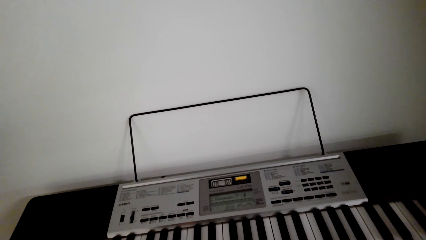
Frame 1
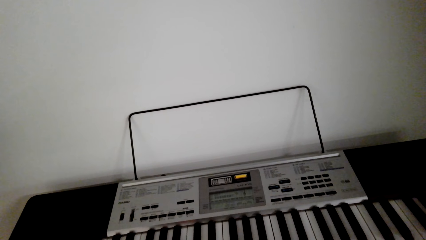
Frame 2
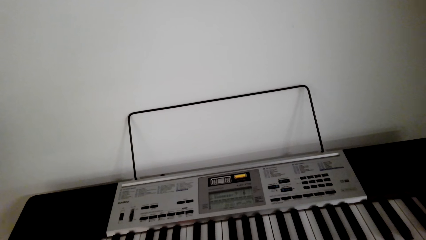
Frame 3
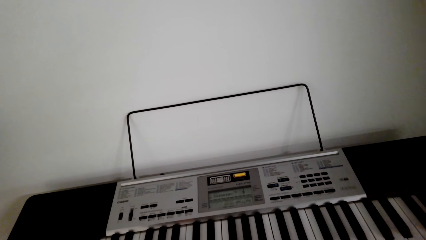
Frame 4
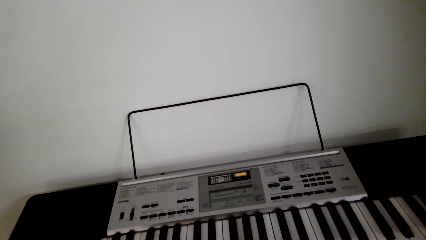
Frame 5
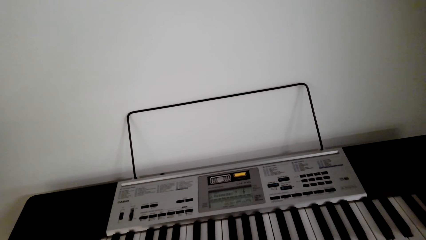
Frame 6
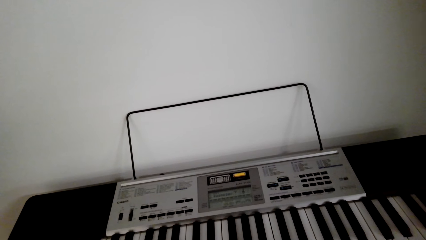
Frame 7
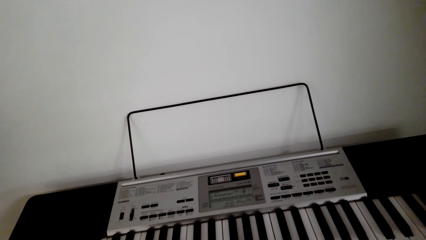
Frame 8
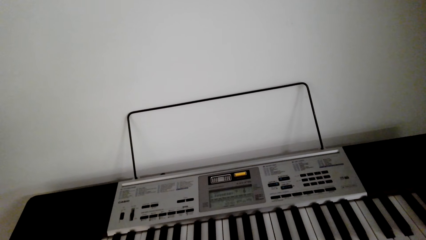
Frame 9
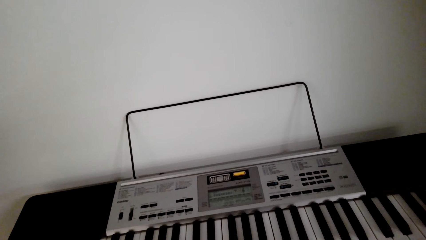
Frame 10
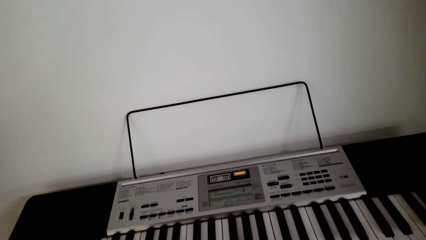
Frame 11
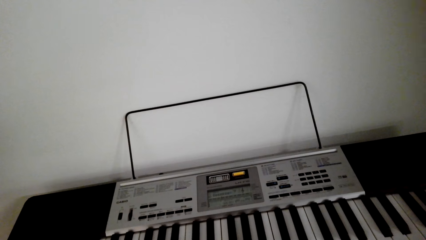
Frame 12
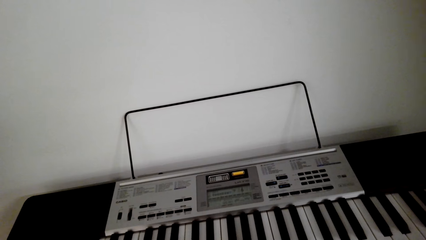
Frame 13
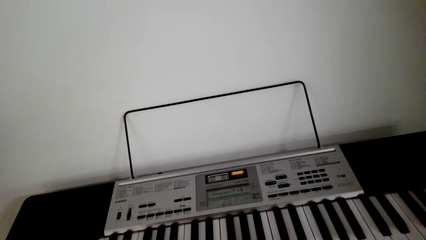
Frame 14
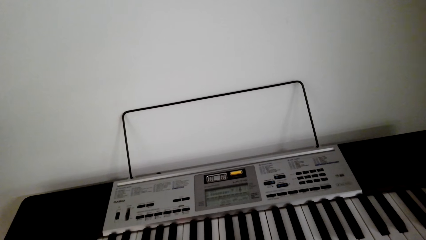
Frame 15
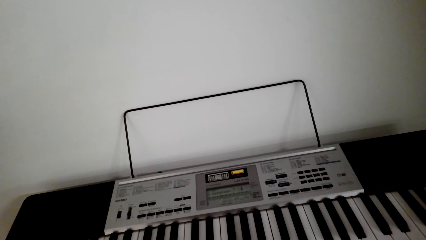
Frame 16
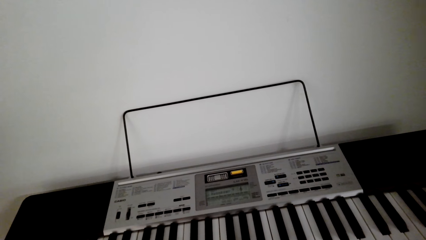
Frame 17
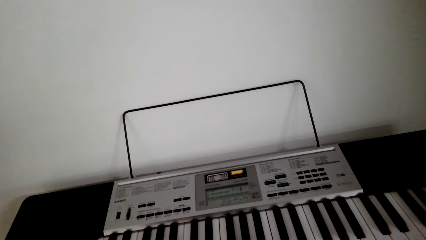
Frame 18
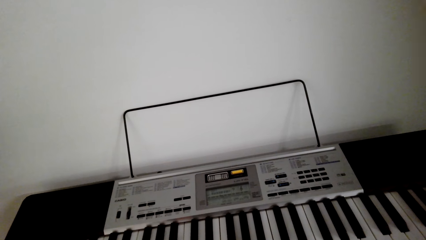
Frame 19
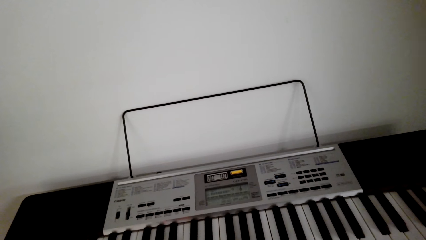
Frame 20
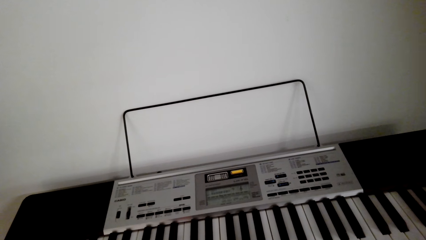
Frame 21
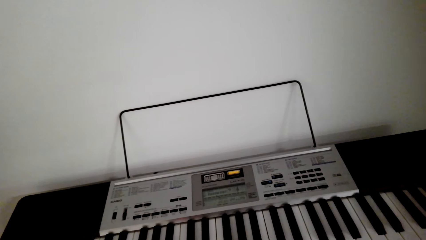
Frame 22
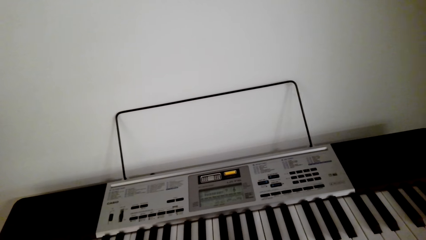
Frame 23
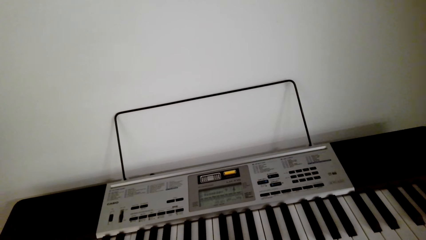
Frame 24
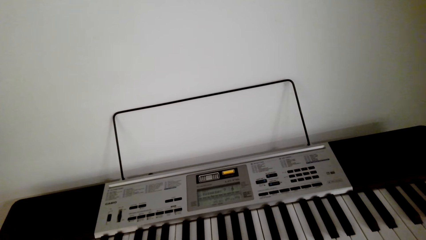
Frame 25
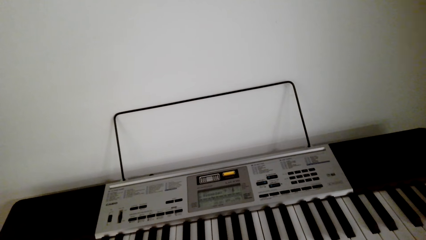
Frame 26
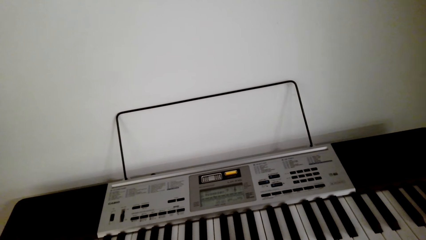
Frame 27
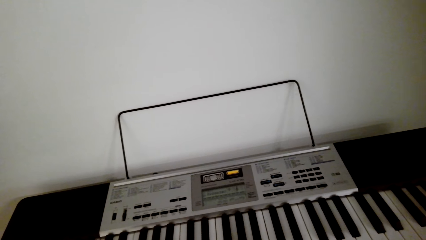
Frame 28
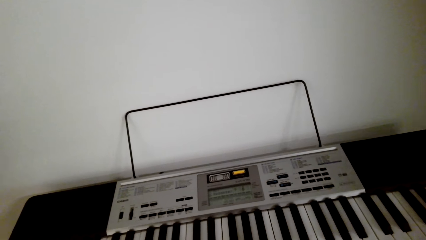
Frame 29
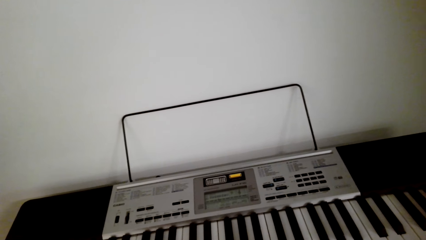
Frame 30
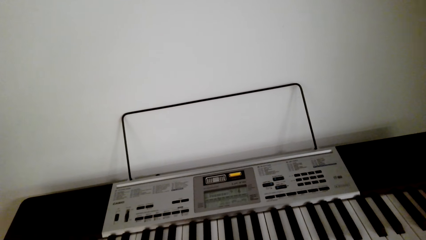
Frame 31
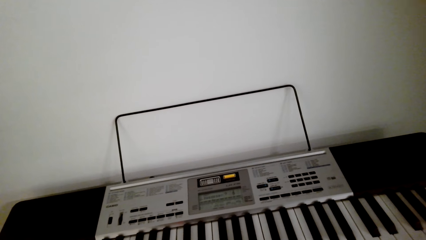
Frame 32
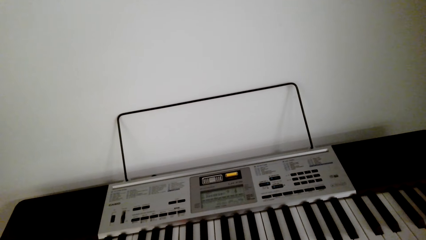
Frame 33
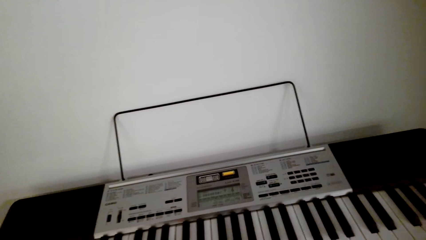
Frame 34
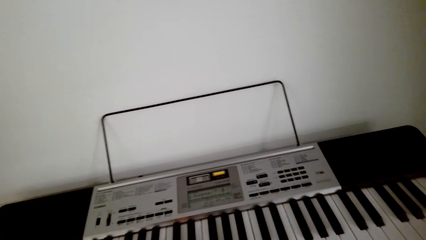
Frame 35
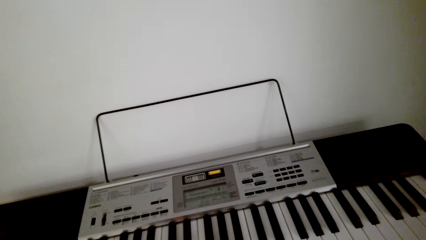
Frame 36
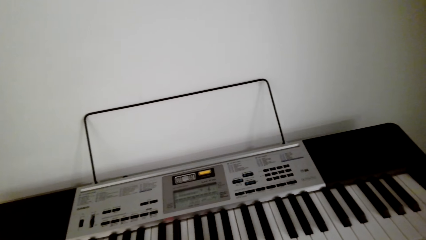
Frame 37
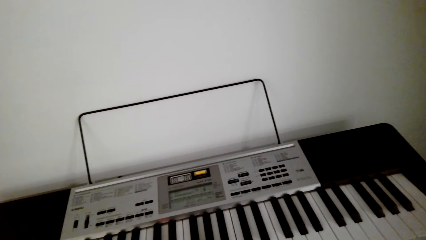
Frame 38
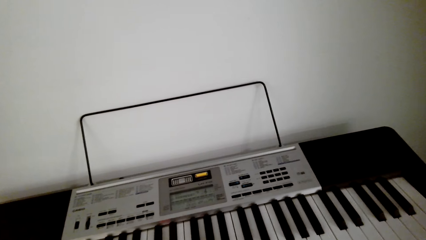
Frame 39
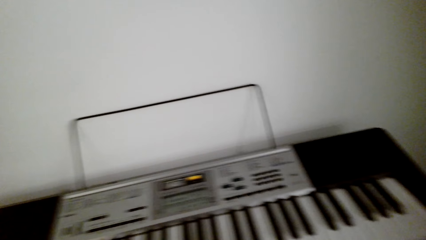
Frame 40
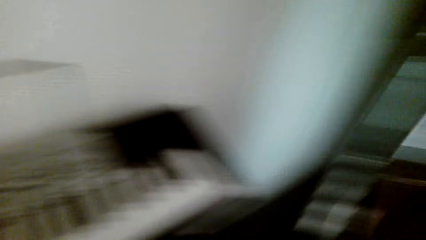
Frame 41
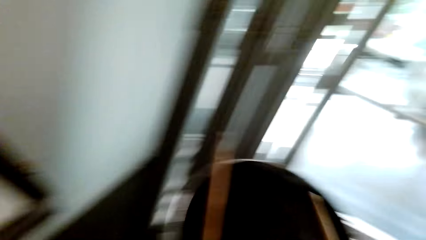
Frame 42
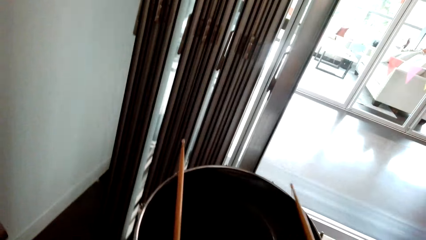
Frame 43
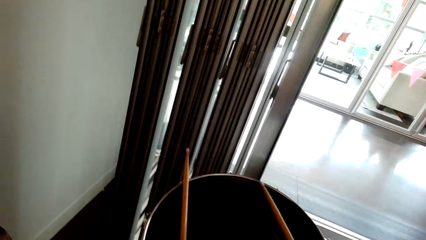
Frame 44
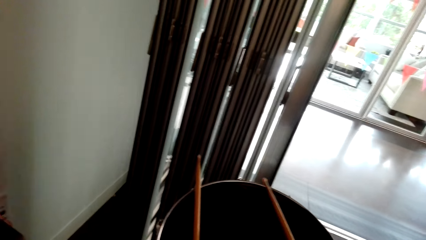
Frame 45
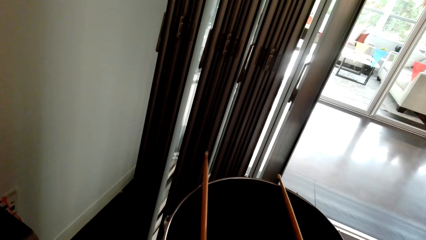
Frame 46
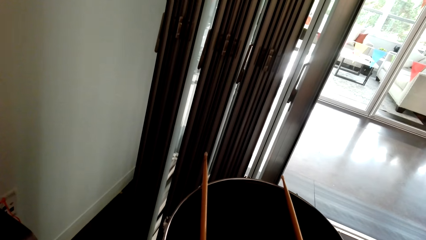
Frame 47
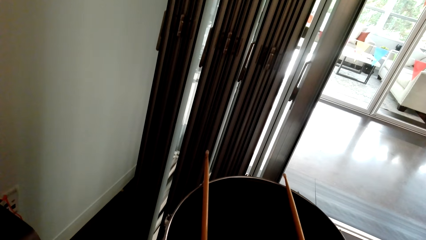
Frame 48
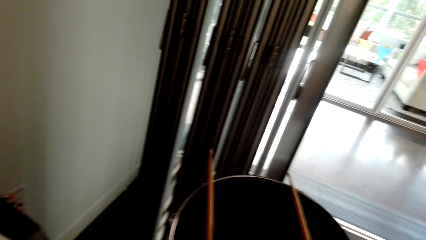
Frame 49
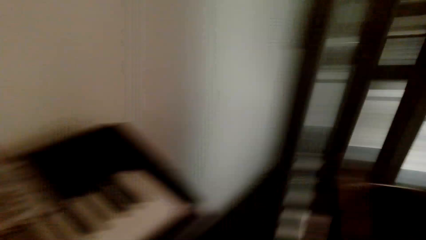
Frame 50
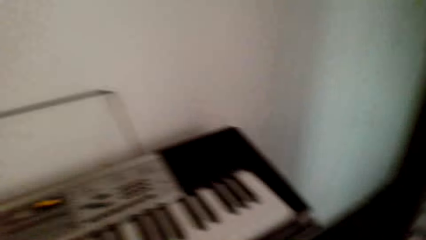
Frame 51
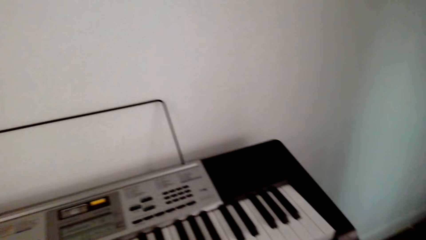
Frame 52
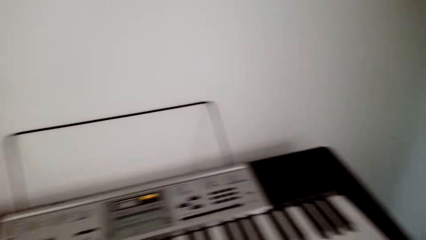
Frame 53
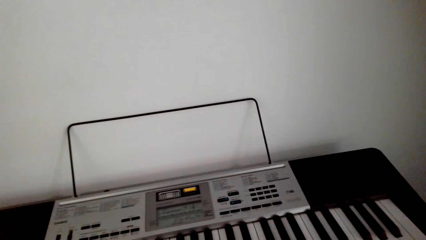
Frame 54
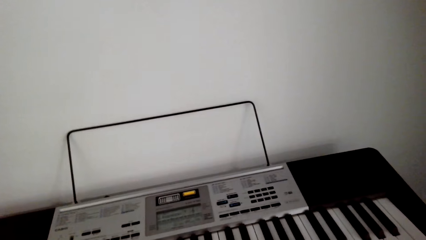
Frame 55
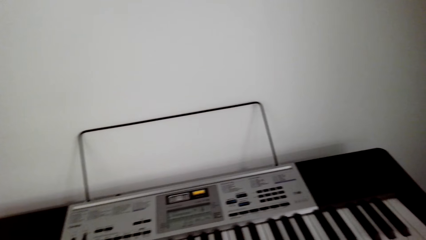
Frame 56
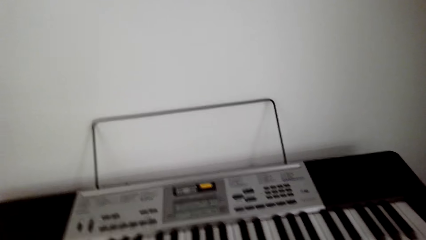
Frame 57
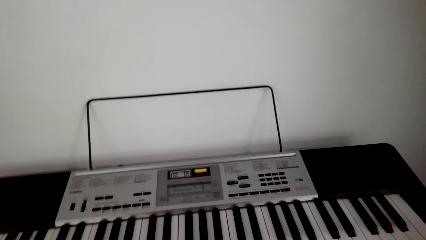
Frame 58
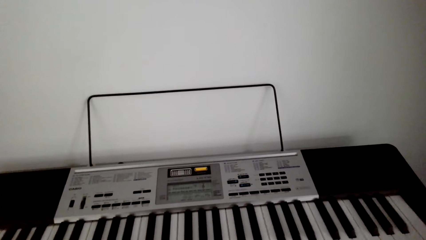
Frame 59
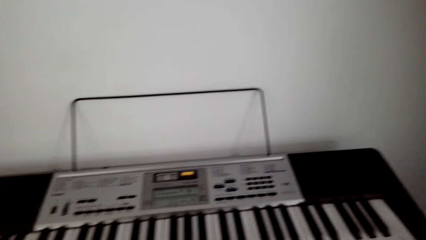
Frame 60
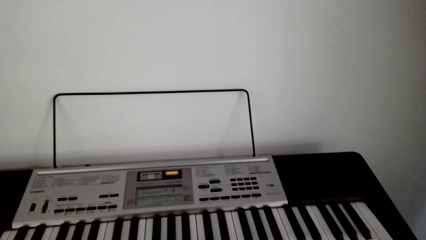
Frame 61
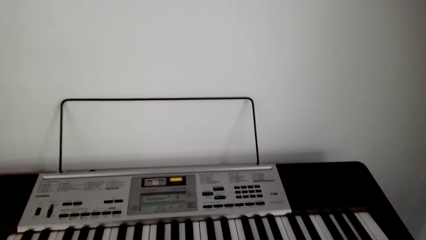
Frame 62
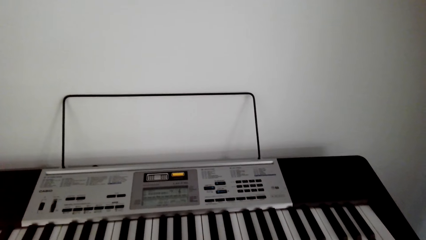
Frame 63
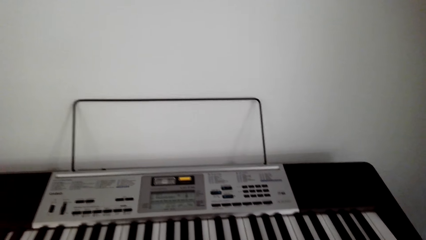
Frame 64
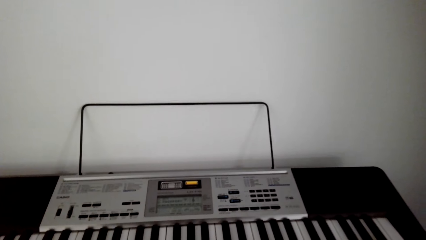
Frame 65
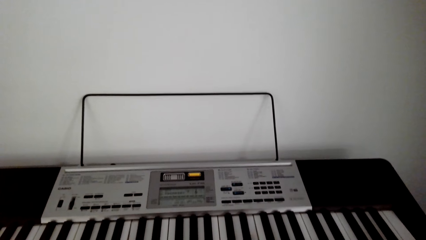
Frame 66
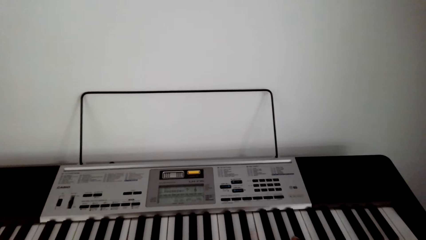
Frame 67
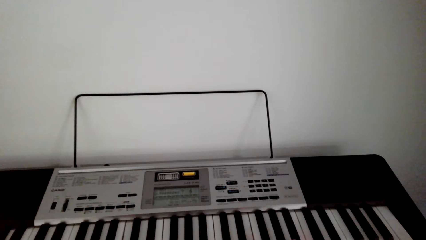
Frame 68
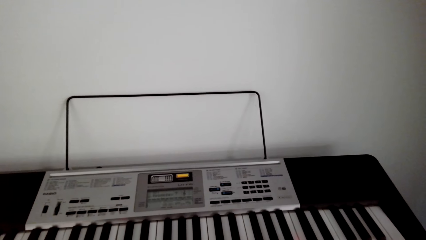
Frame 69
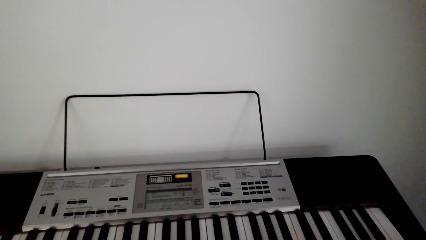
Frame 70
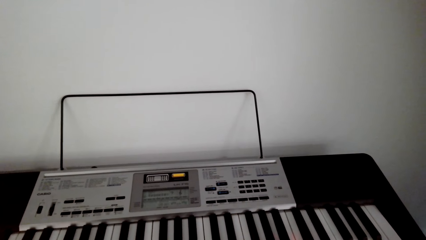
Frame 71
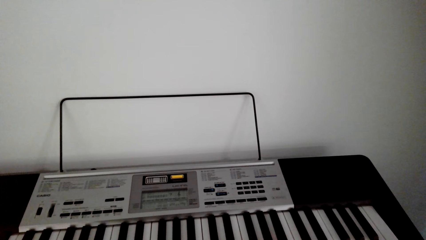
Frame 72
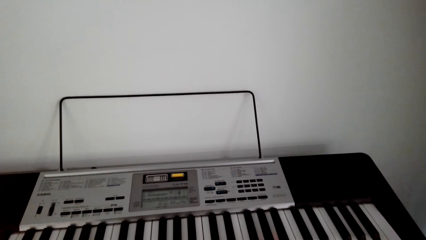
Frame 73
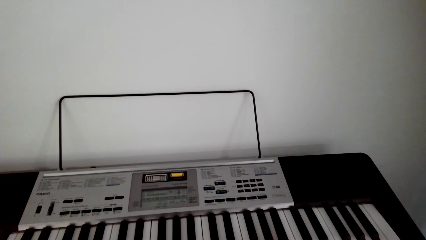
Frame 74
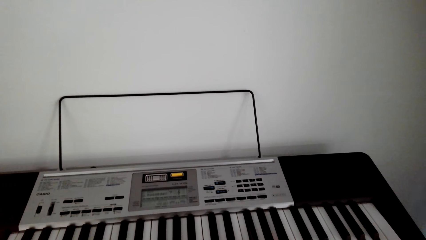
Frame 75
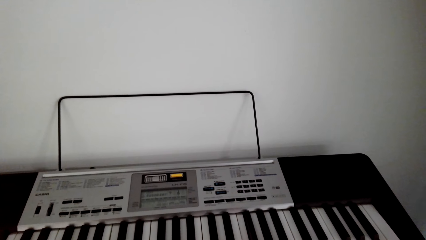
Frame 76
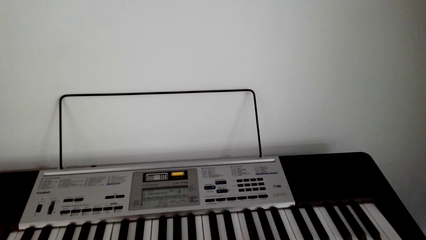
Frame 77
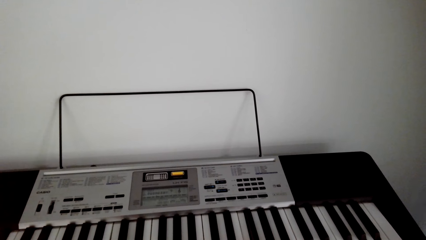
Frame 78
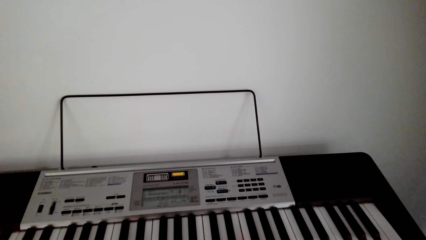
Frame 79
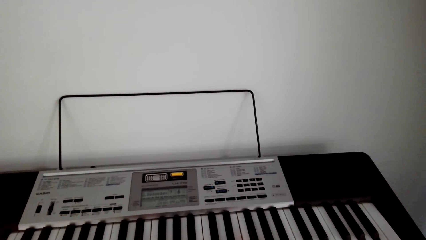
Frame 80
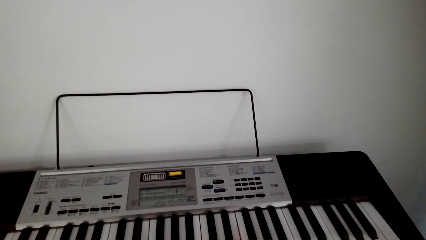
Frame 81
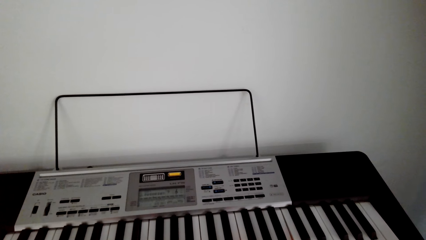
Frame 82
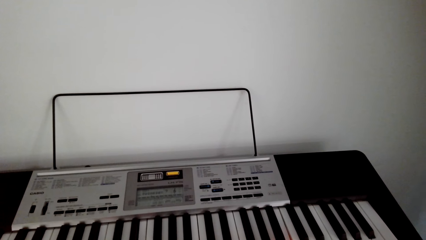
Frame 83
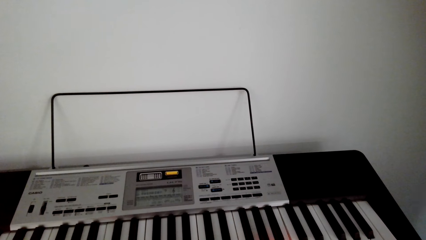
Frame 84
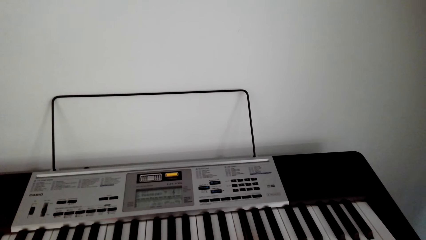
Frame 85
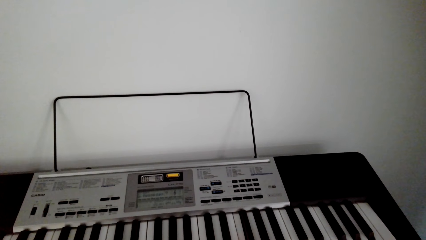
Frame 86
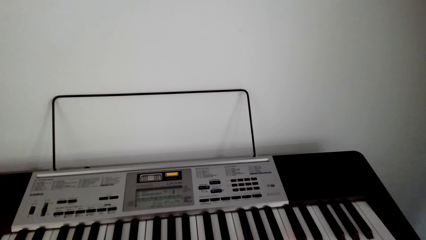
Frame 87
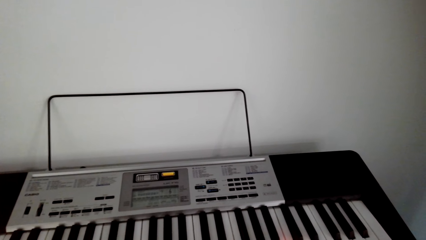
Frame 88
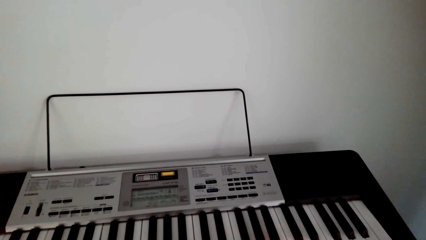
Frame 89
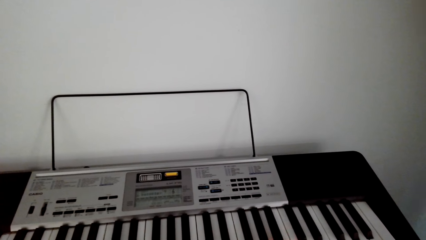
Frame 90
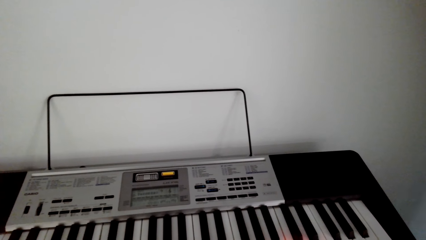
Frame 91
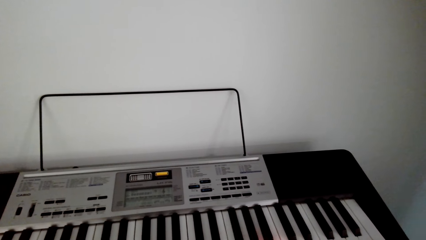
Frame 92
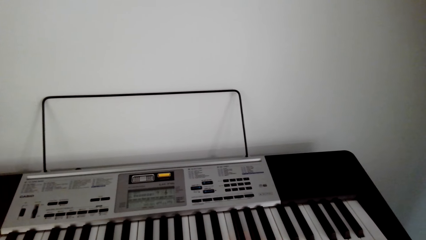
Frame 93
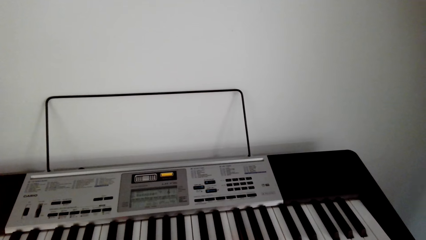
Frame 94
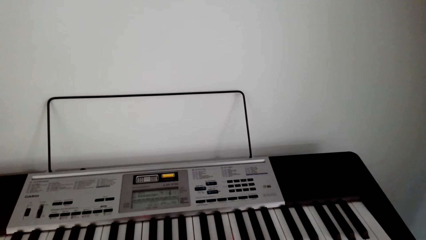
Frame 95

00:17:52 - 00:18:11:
The camera wearer plays a keyboard. They place a stick on a drum. They beat the drum.
